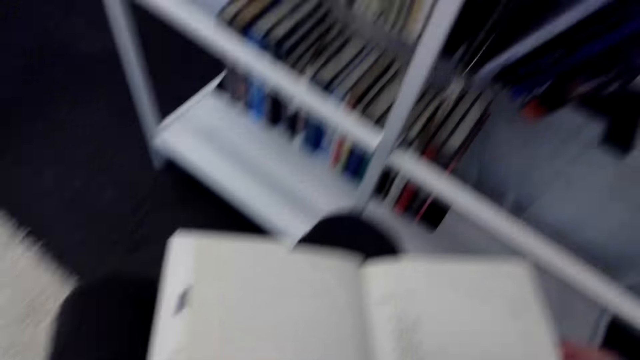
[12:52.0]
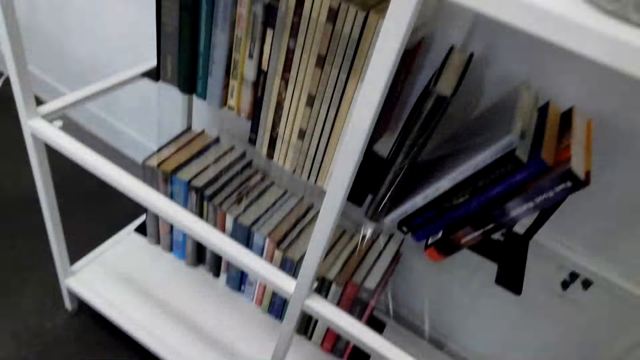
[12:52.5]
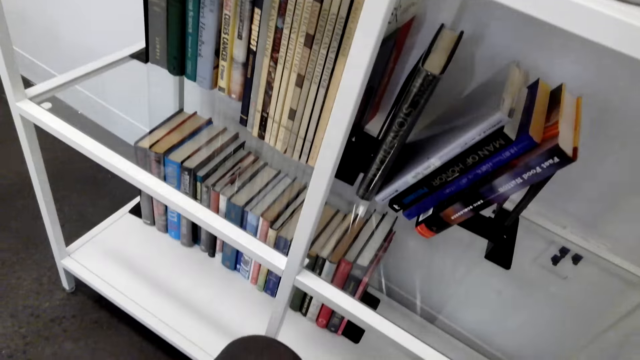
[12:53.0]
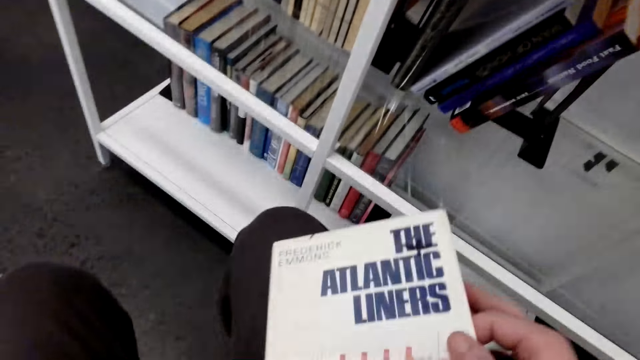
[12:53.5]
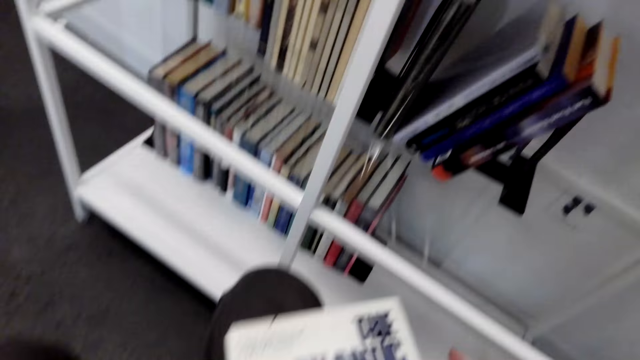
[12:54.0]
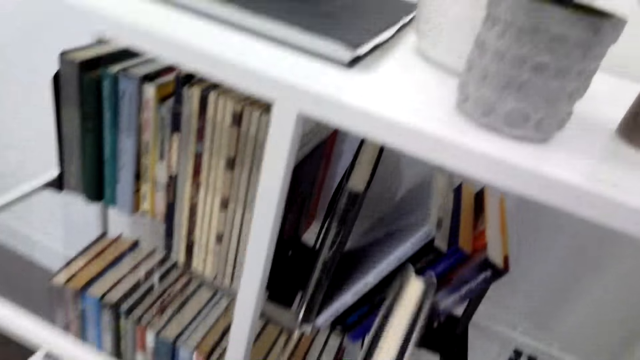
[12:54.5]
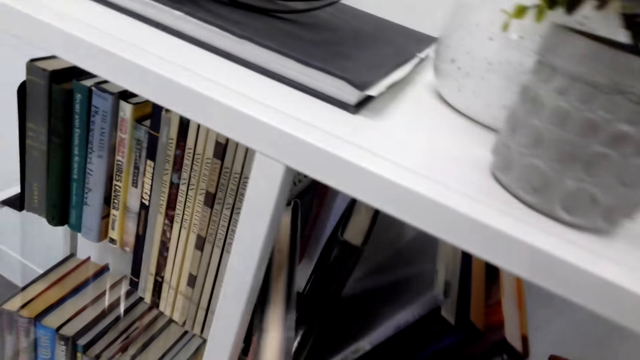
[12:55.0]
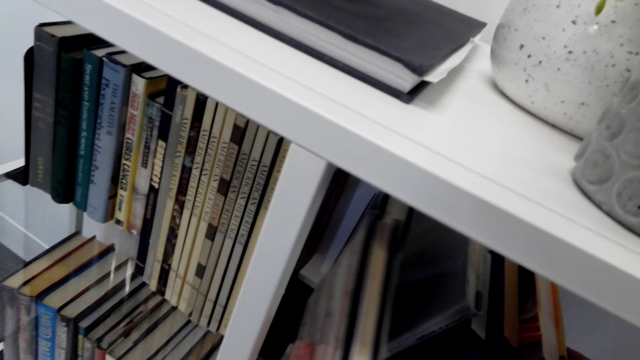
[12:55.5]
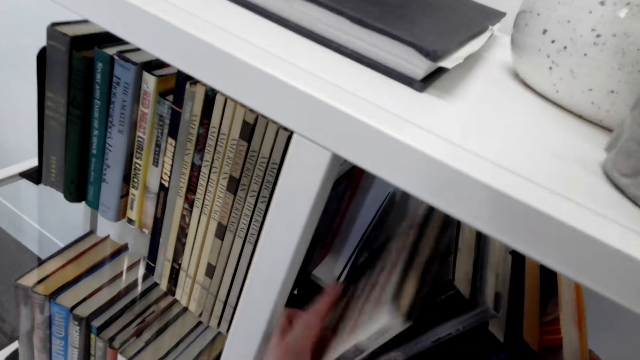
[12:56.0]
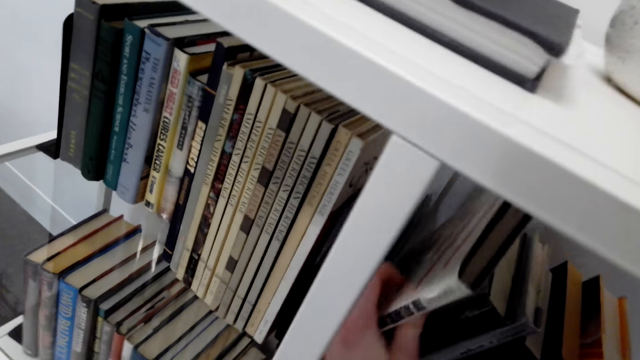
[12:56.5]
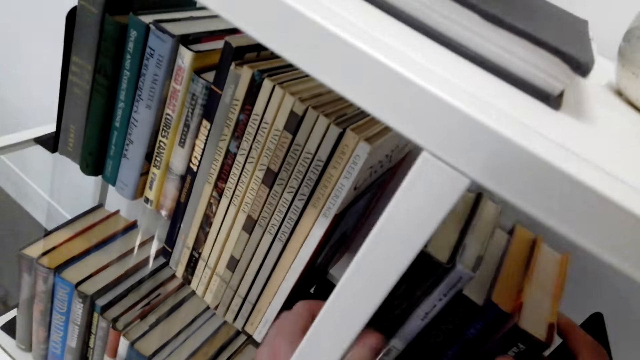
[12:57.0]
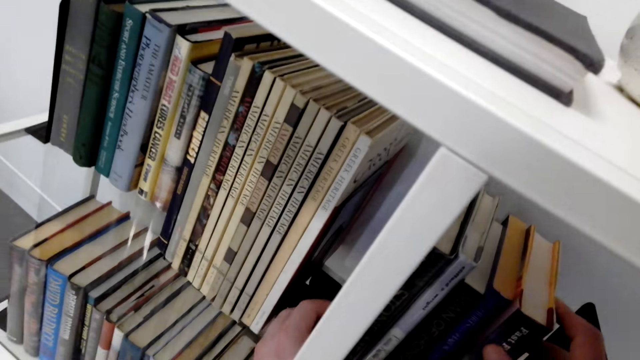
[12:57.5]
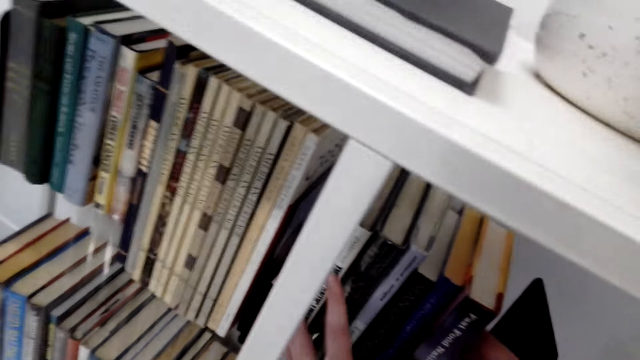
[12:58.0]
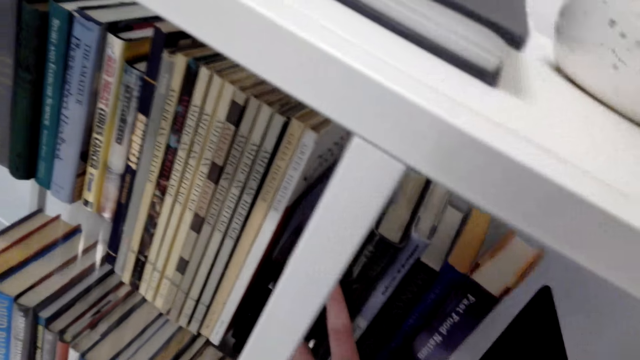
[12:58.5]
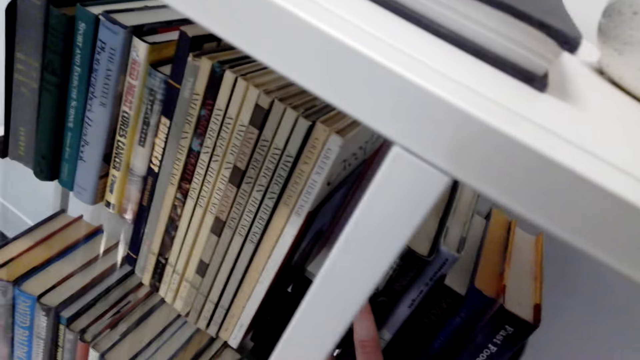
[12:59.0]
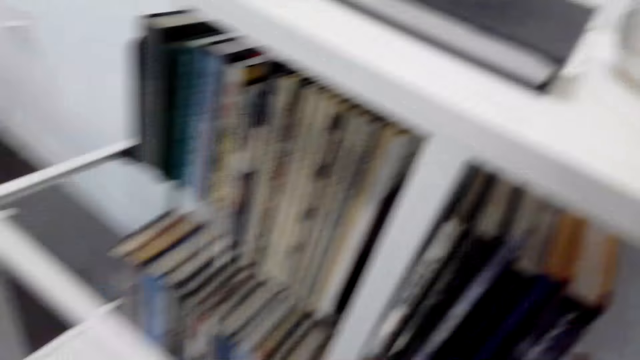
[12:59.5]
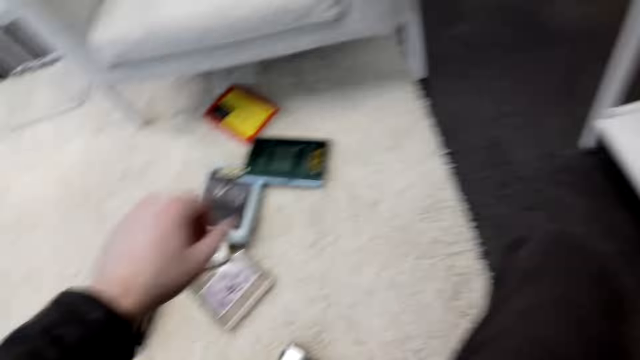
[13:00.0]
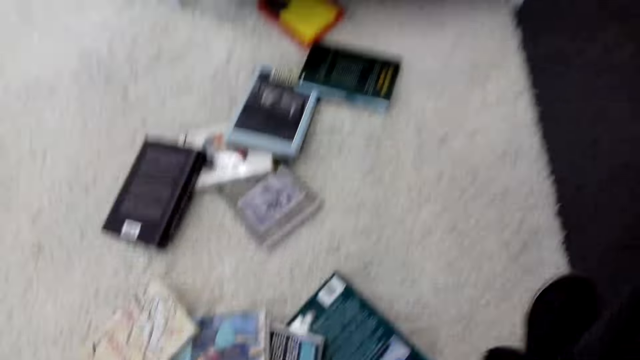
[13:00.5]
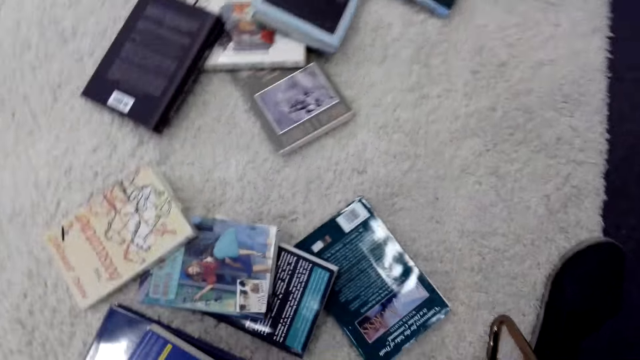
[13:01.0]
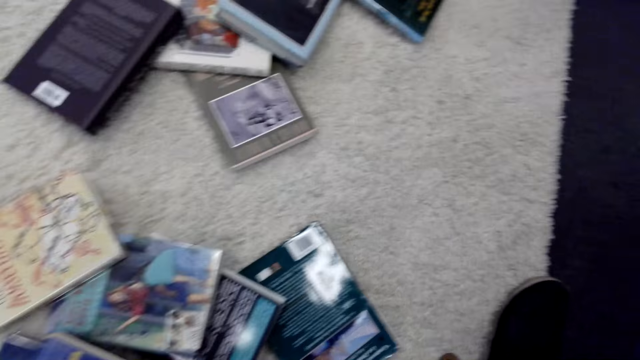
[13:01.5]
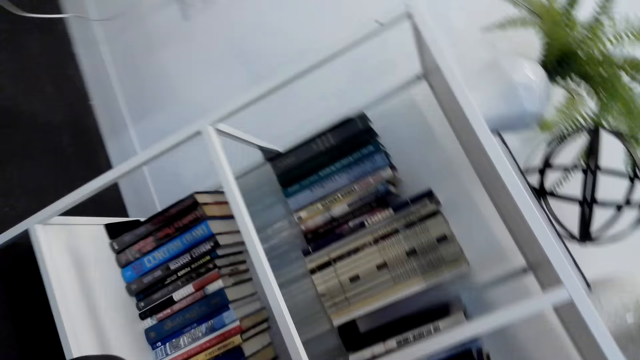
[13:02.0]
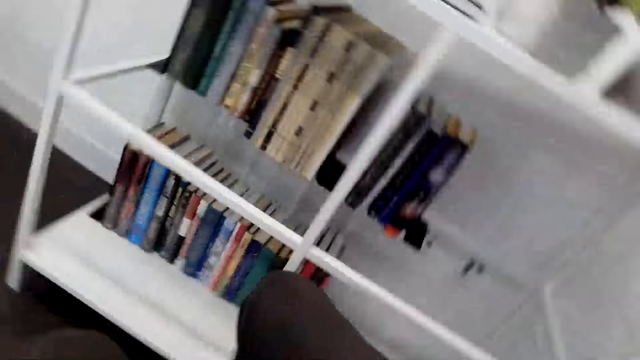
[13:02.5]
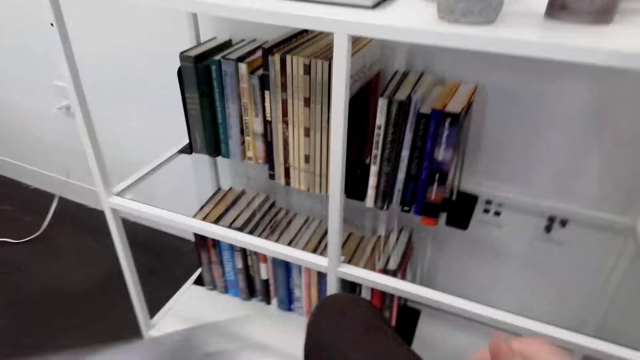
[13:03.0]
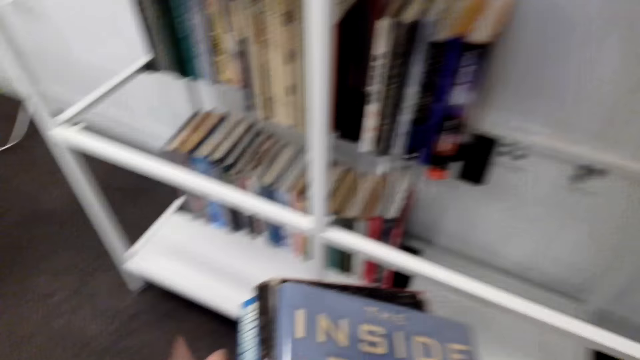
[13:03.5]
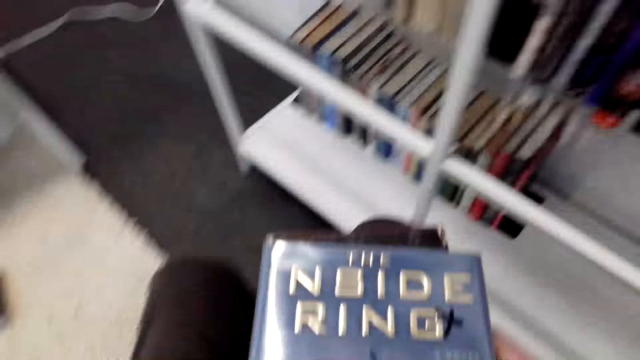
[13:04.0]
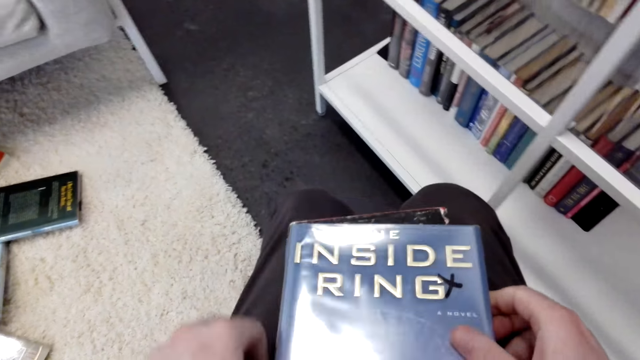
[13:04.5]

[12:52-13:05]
The camera wearer puts the book on the shelf. They pick another book from the floor.

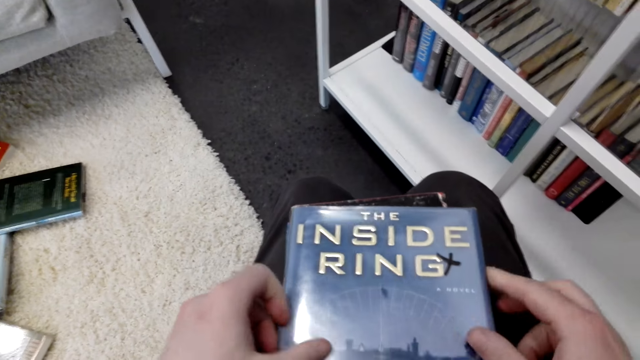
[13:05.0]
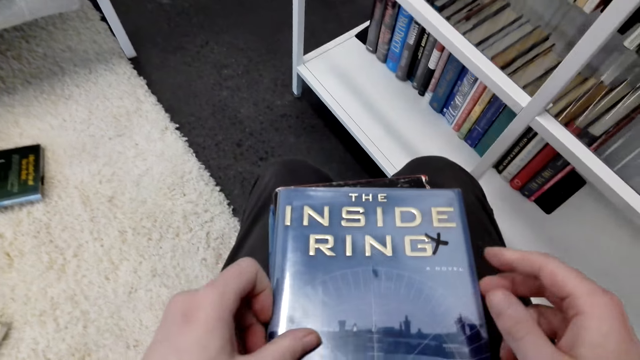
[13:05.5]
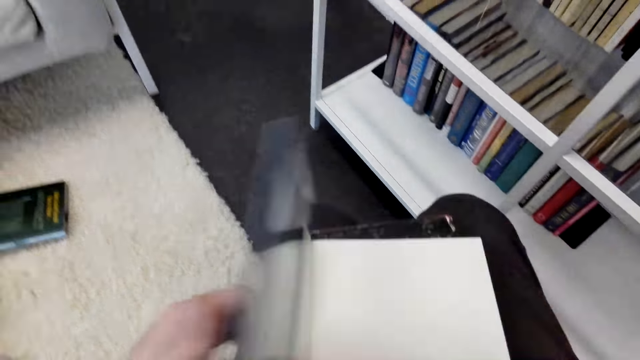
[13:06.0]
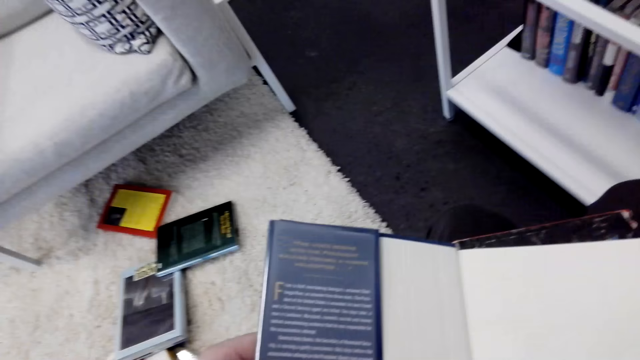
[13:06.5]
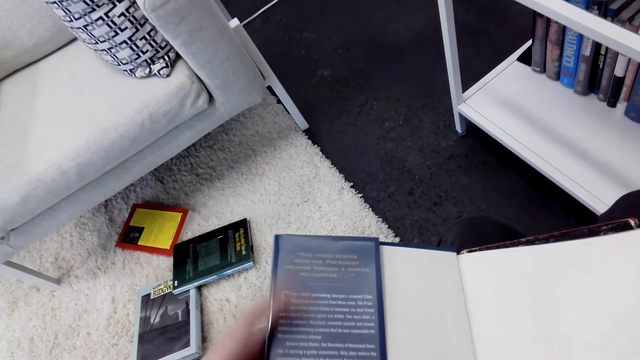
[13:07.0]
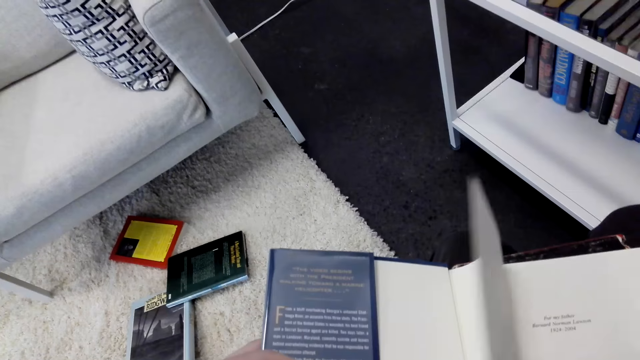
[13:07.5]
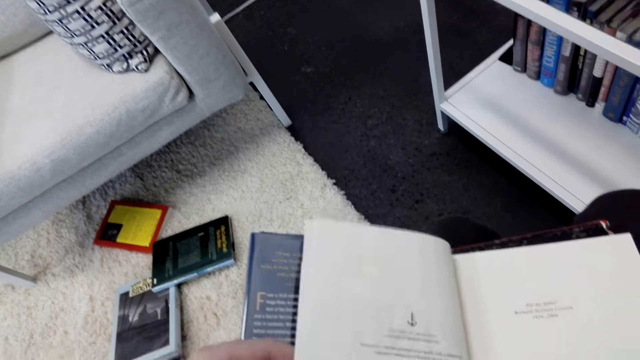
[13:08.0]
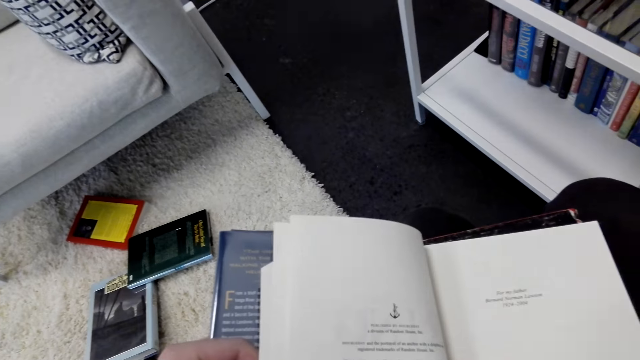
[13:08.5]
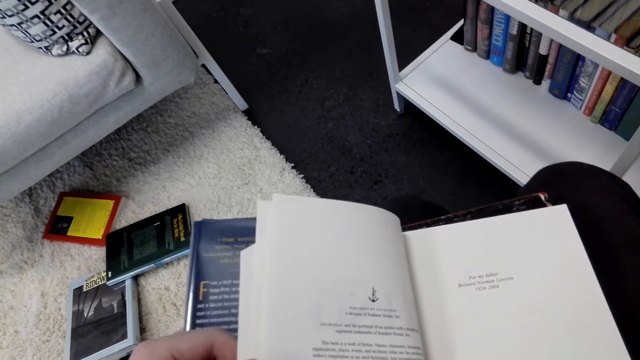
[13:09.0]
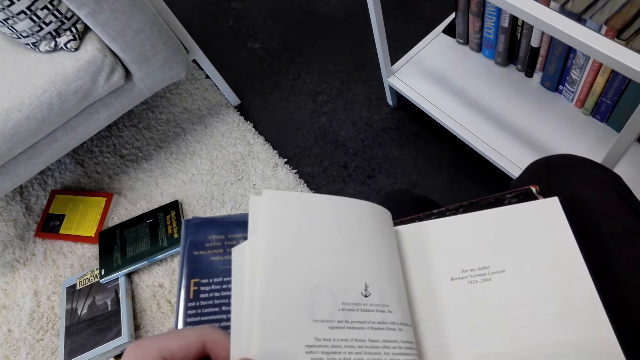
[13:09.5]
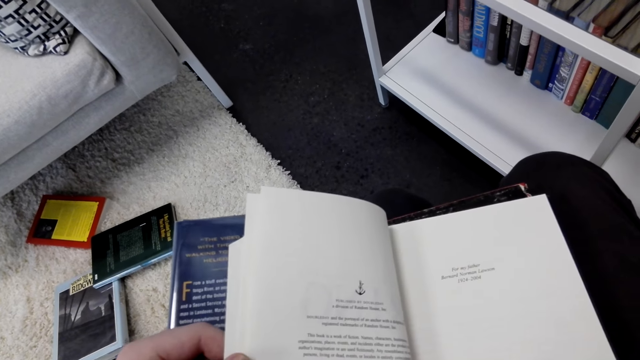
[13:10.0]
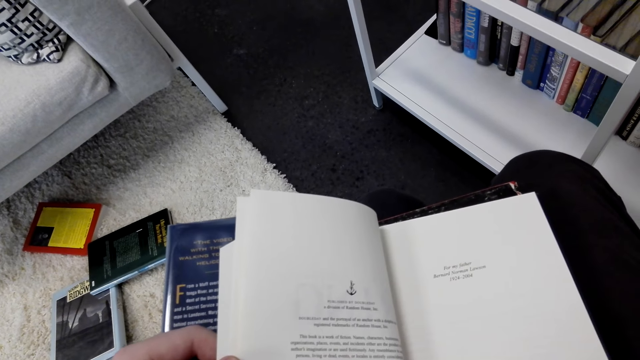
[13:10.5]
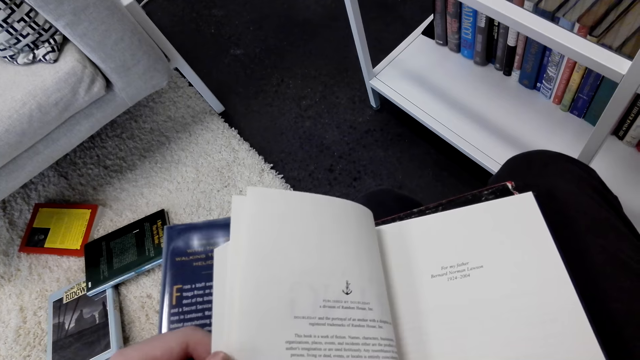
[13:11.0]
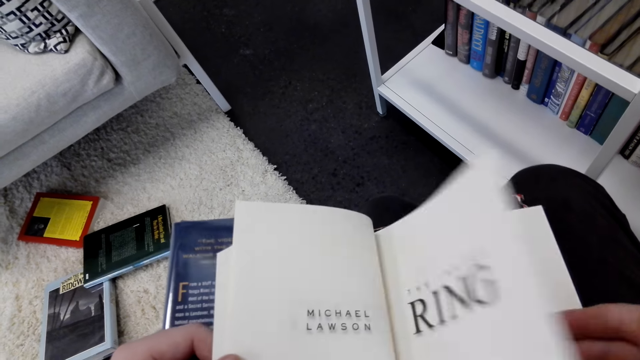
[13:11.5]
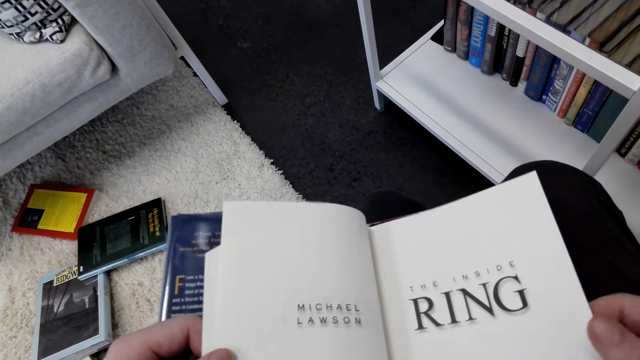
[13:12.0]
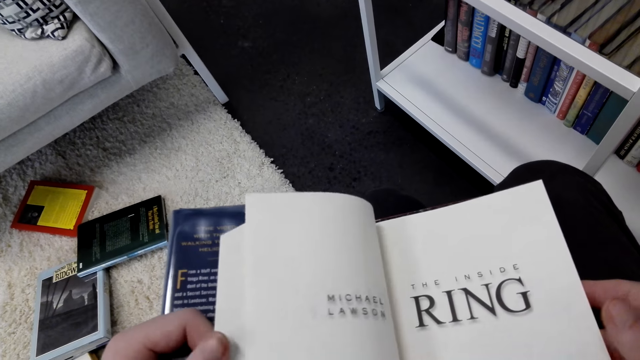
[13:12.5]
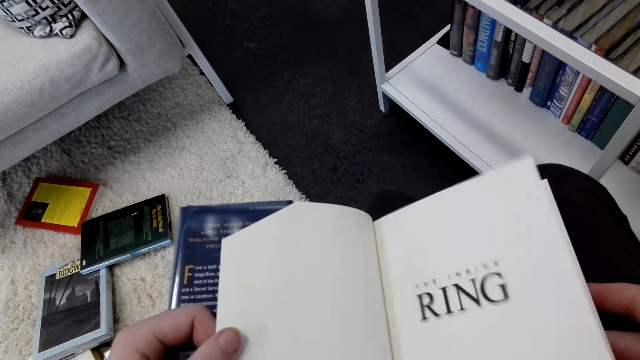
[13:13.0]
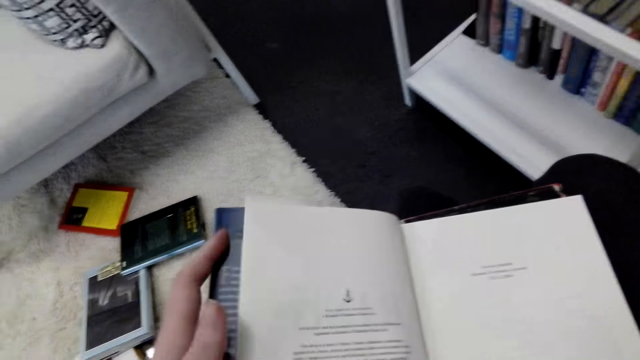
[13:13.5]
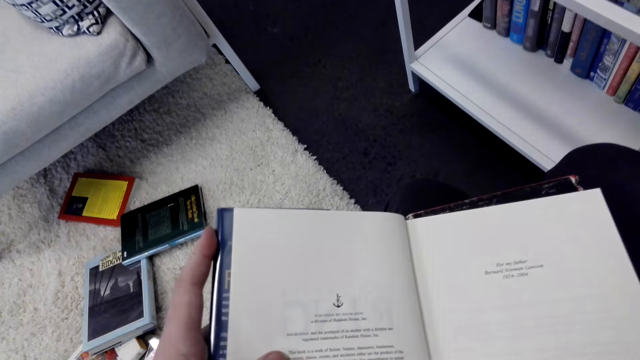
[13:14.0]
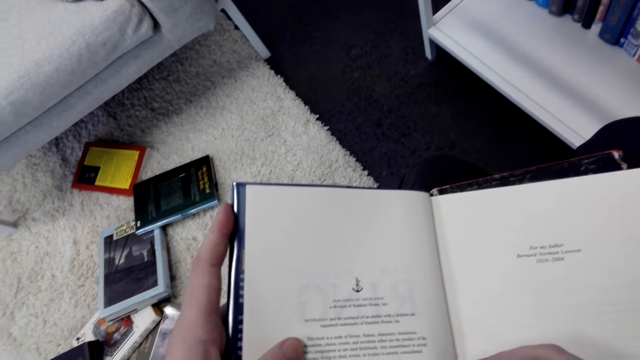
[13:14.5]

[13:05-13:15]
The camera wearer stares at the book. They open the pages of the book.
